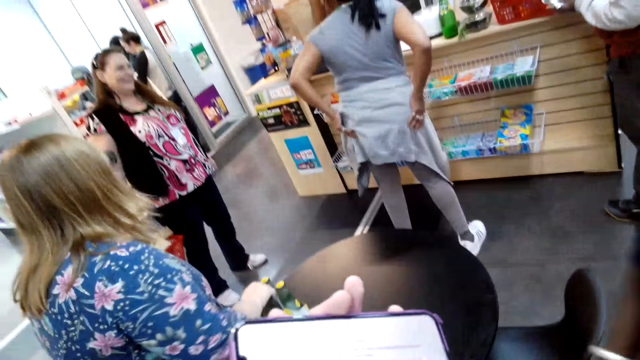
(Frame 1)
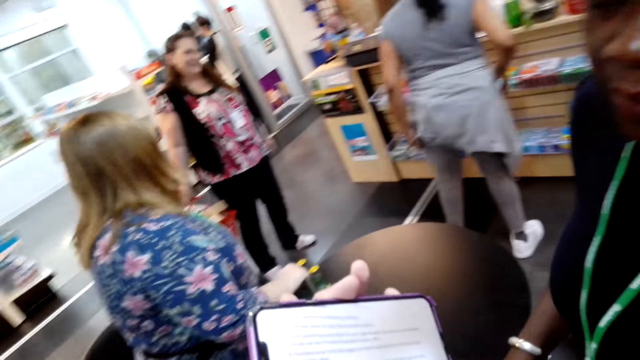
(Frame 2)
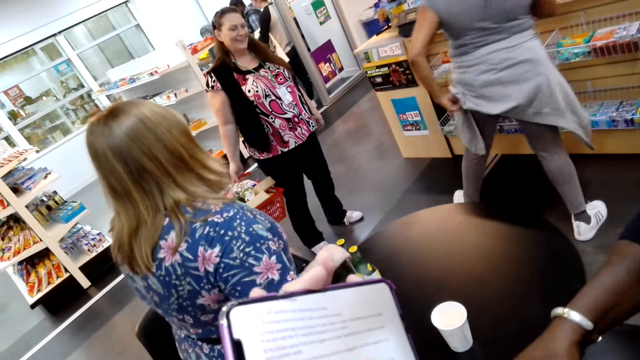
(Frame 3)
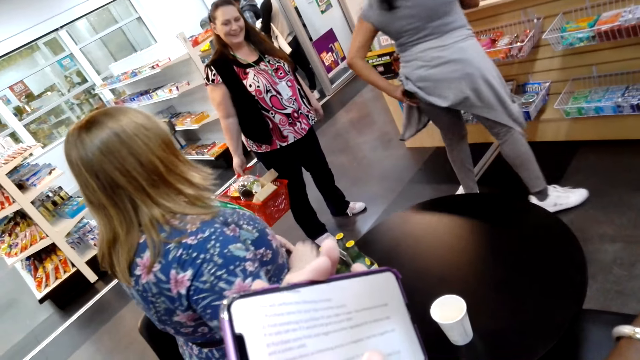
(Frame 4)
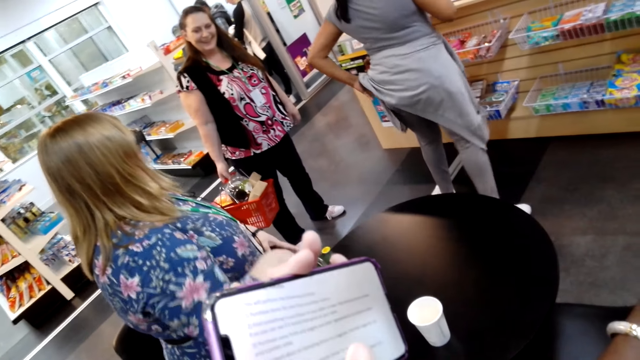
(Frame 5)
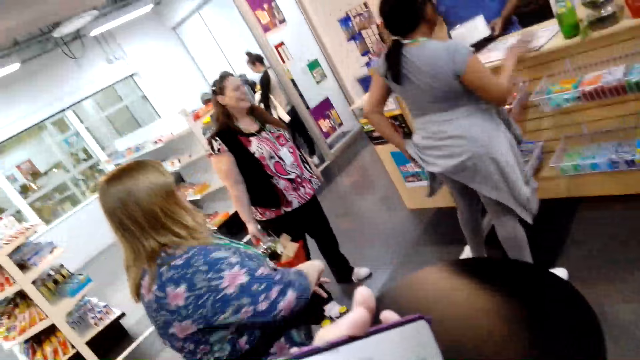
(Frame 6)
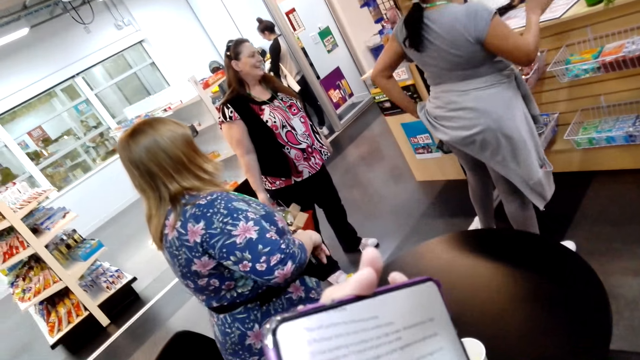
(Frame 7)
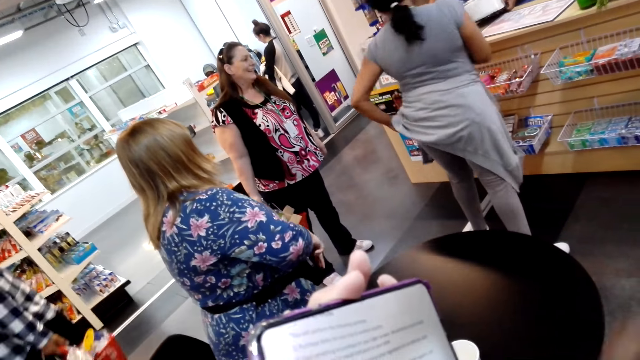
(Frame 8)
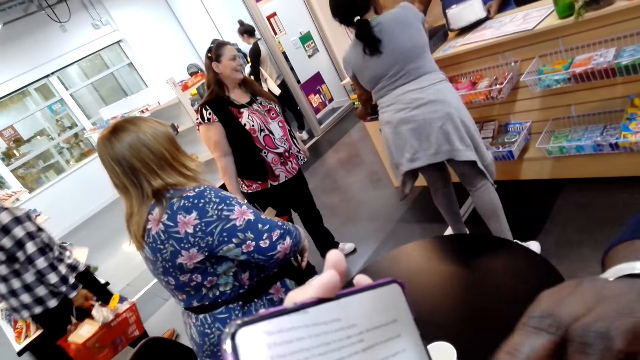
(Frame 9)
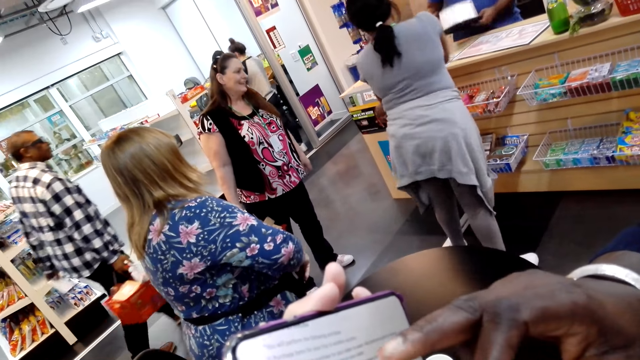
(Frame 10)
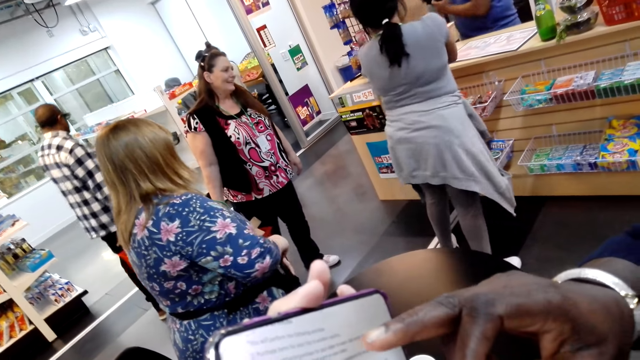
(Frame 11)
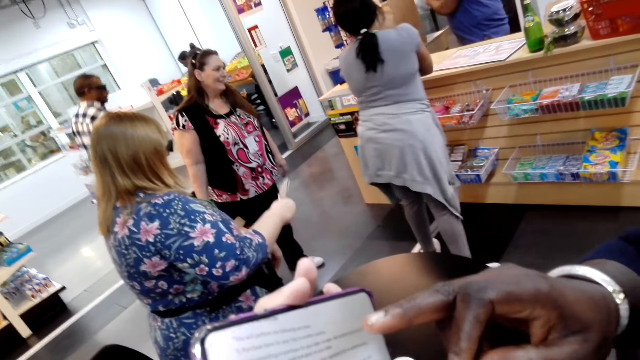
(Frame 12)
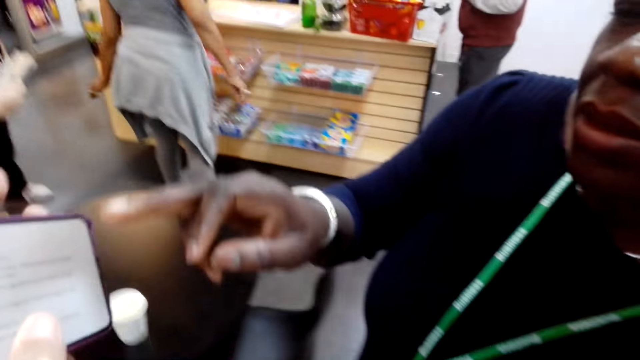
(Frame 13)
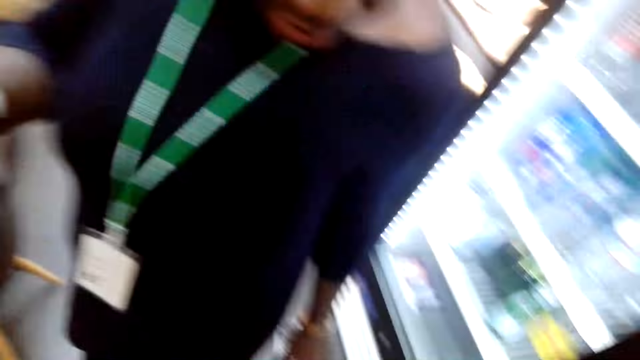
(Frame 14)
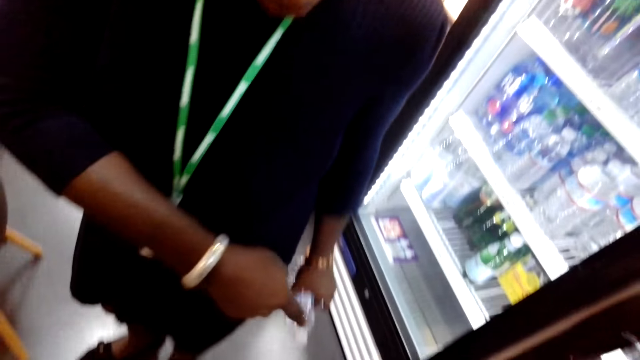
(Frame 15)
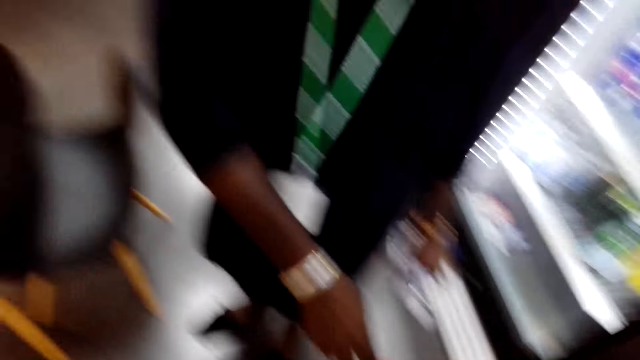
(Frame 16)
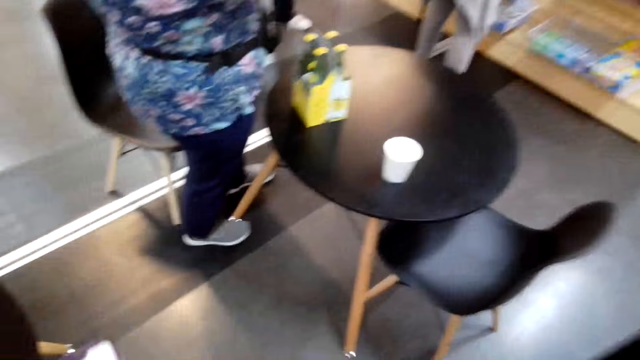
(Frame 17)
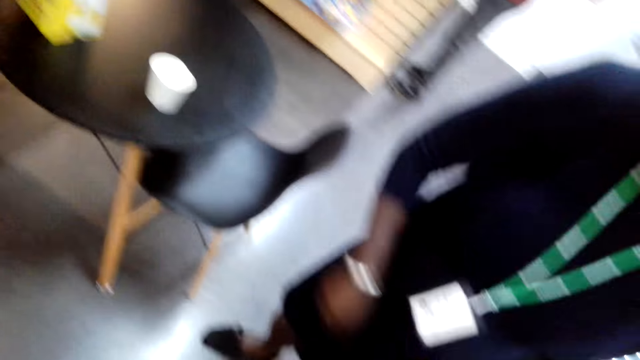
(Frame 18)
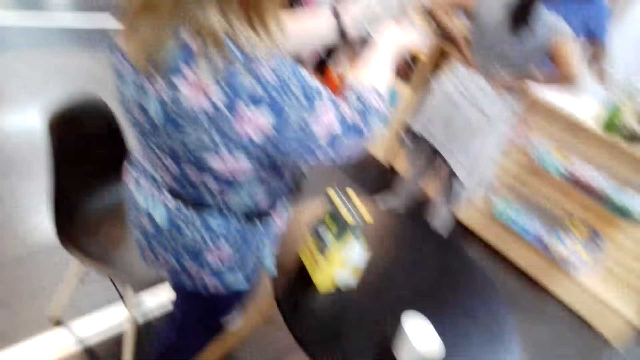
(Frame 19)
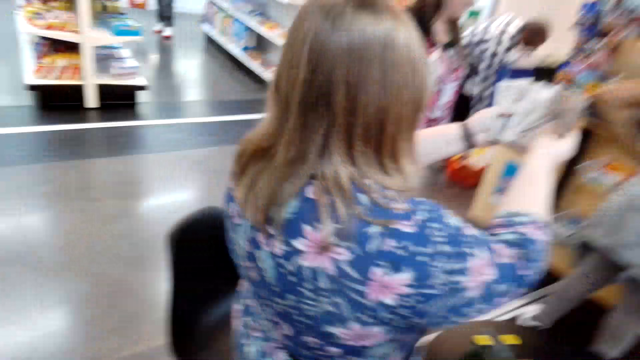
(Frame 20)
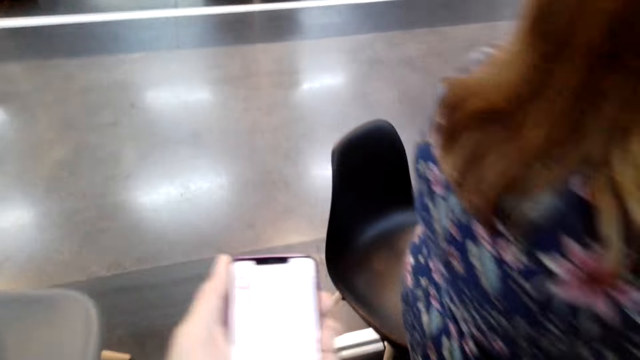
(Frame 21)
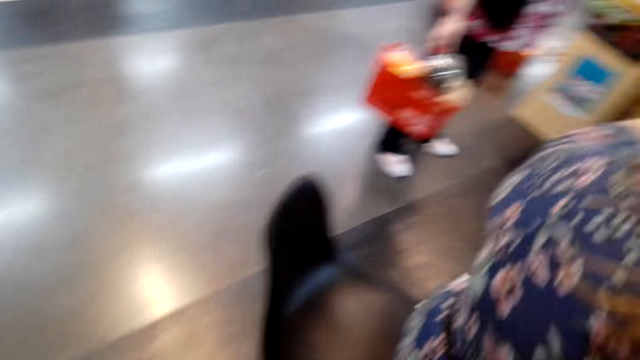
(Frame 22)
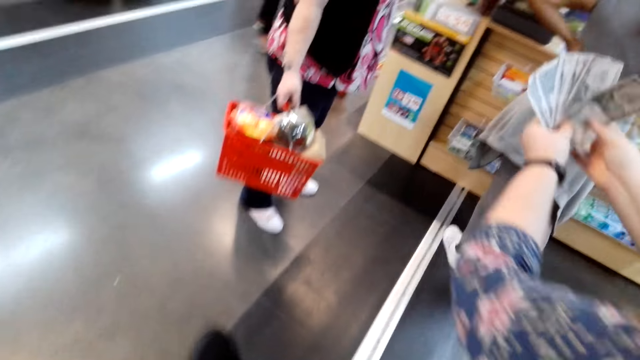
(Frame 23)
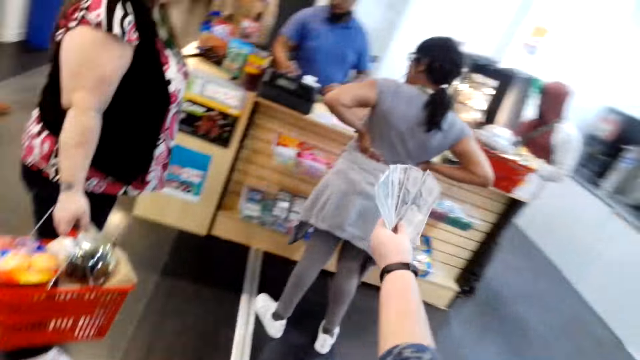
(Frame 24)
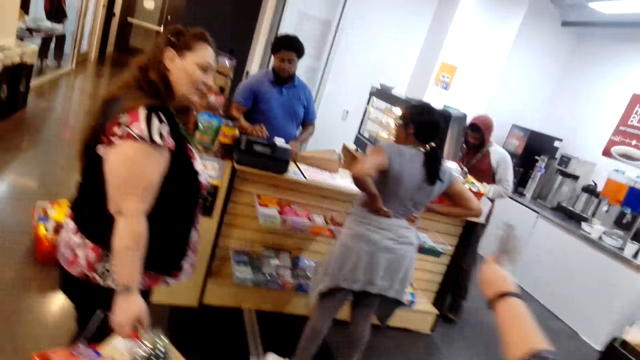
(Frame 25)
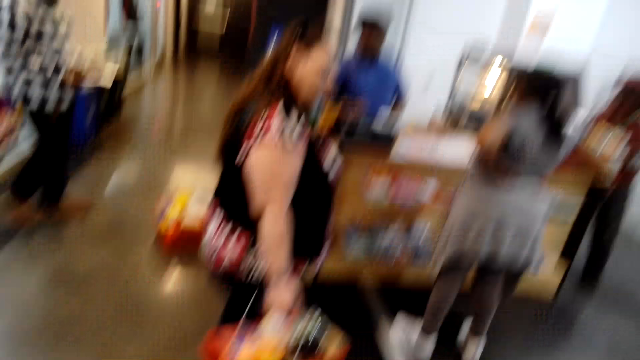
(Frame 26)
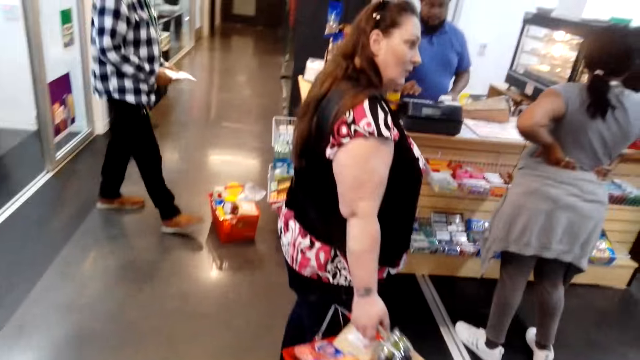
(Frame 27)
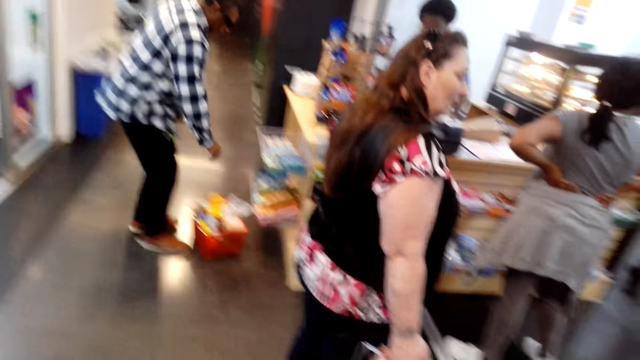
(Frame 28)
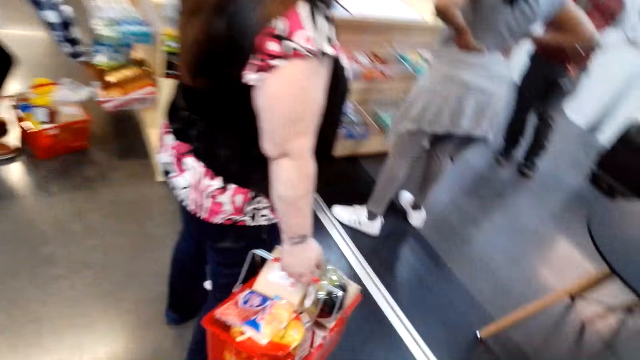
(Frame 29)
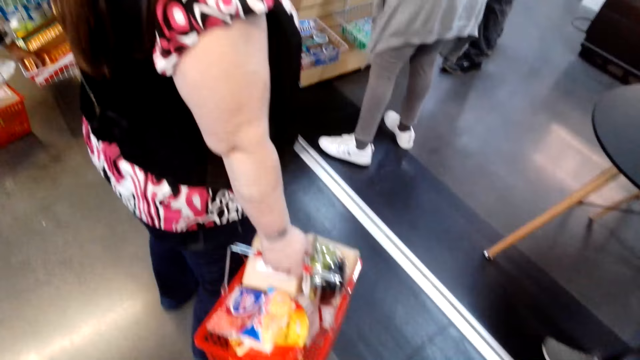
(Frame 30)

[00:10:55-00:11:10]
The camera wearer checks the phone. They walk around the store.

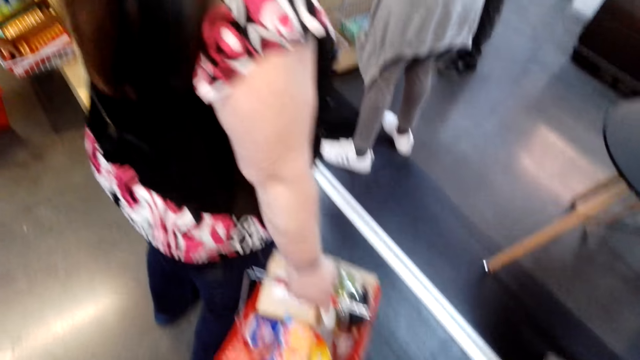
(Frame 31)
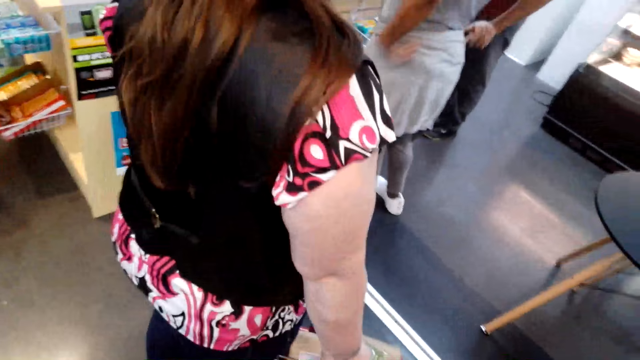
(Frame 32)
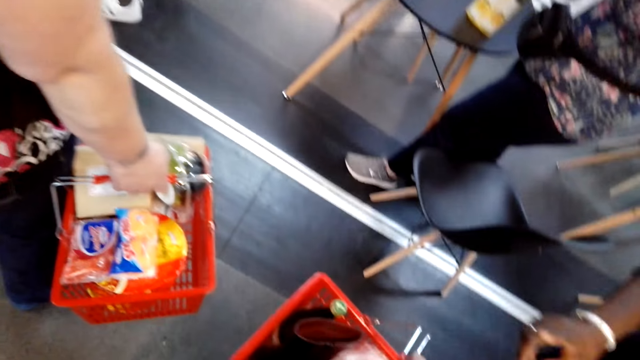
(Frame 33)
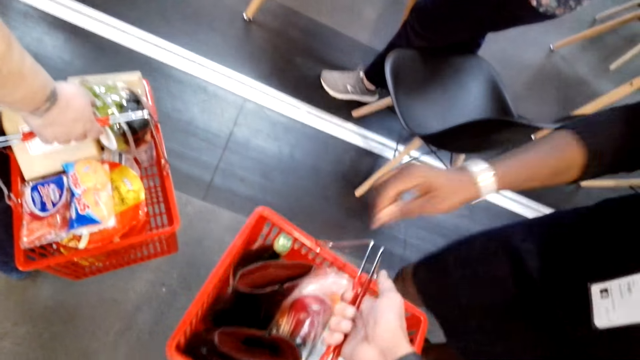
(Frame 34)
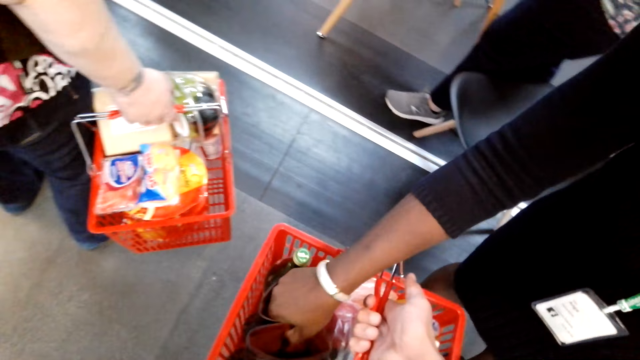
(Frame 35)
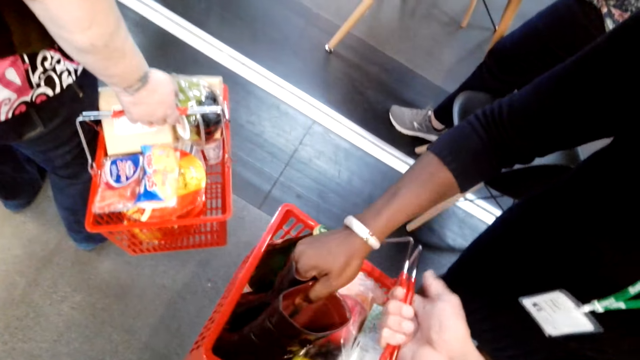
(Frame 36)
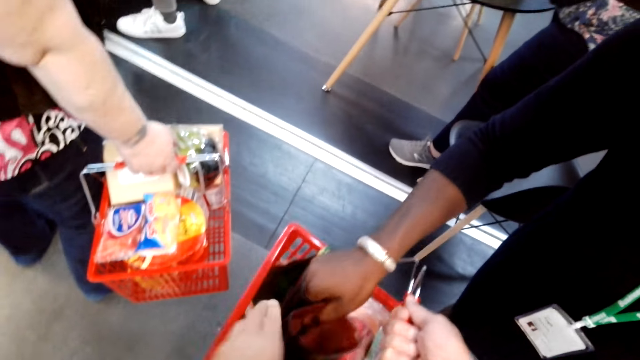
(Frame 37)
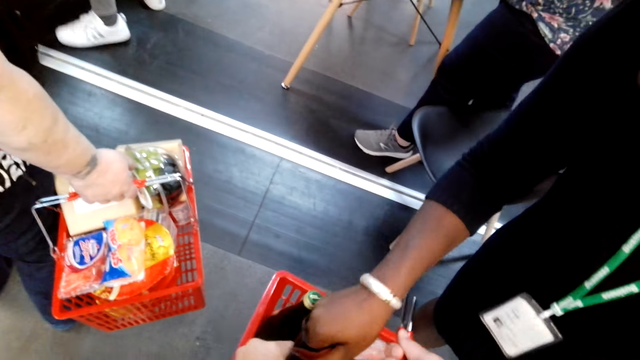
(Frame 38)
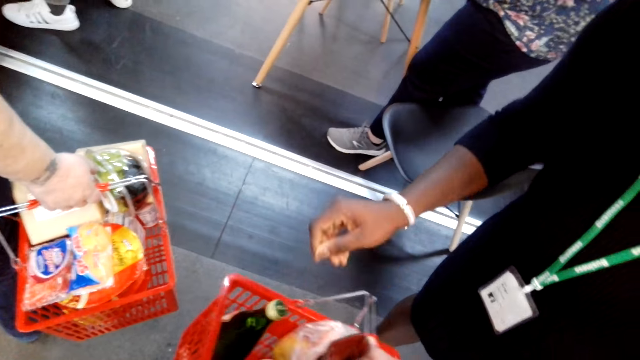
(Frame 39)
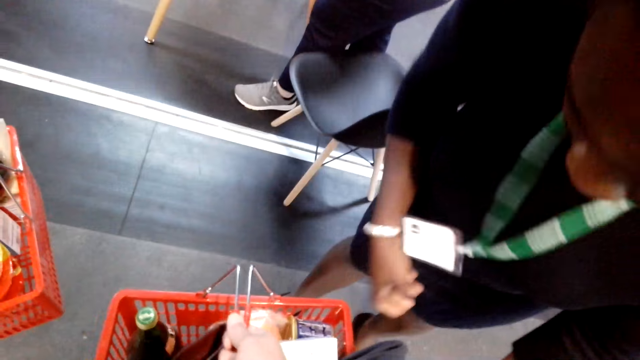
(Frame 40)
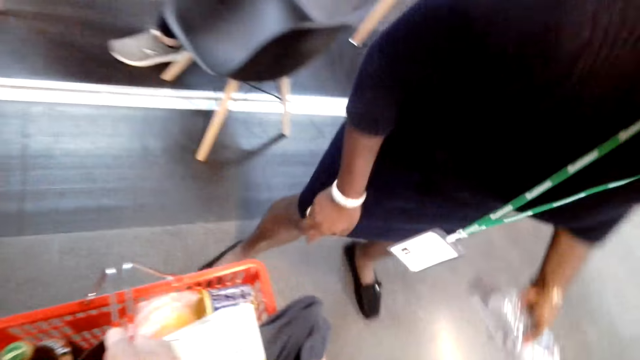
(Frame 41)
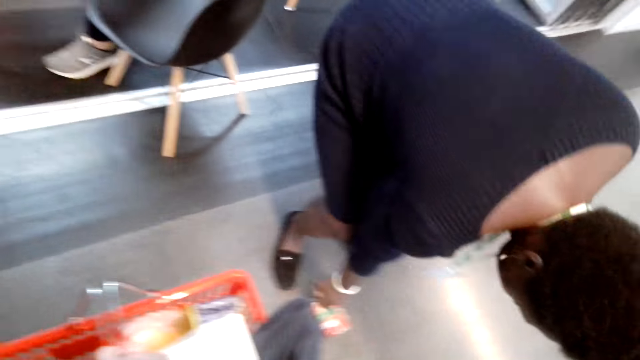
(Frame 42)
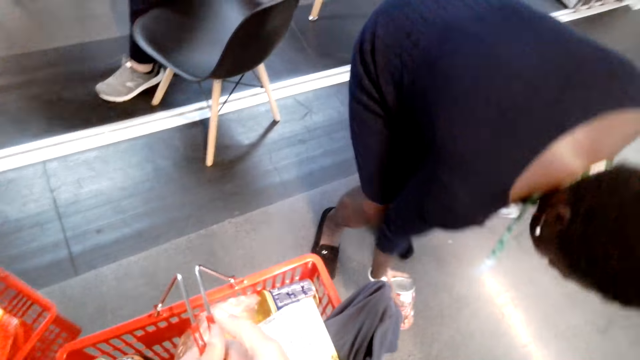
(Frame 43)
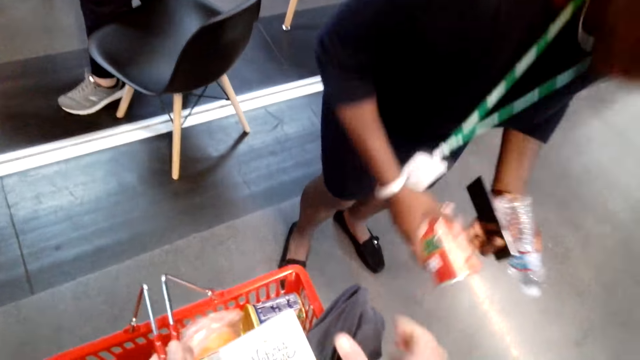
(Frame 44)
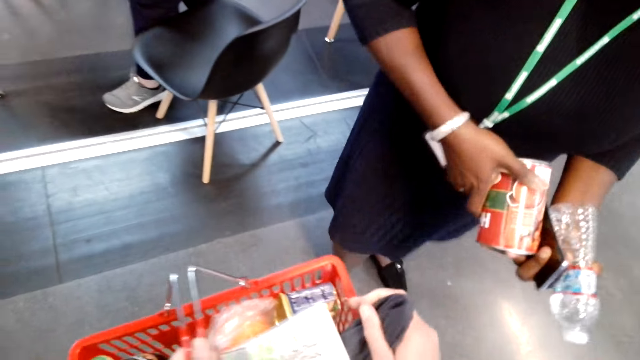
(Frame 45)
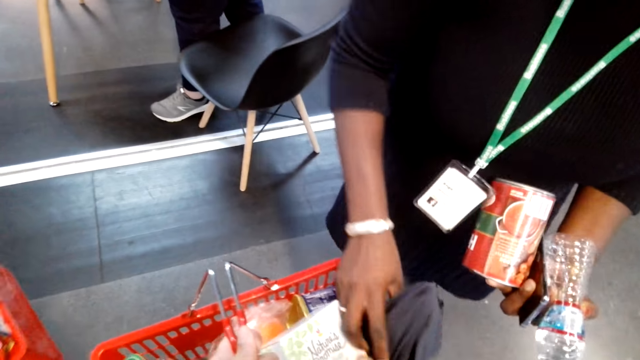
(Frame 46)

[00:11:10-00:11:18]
A lady picks a pair of shoes from the shopping basket. The lady touches the boots. The lady picks a tin from the floor.
